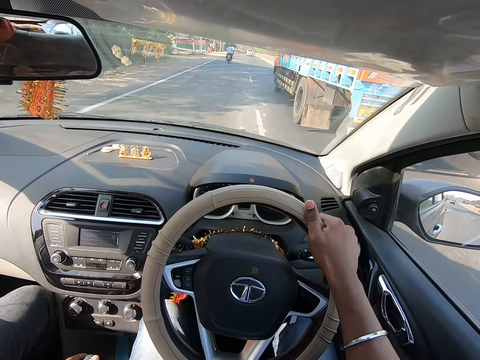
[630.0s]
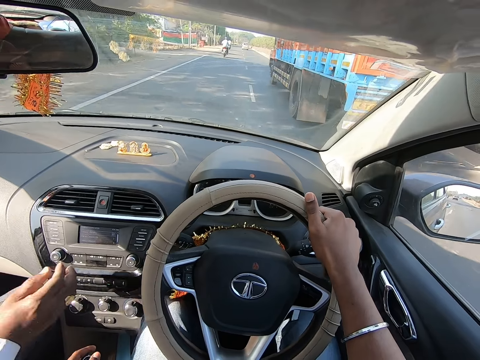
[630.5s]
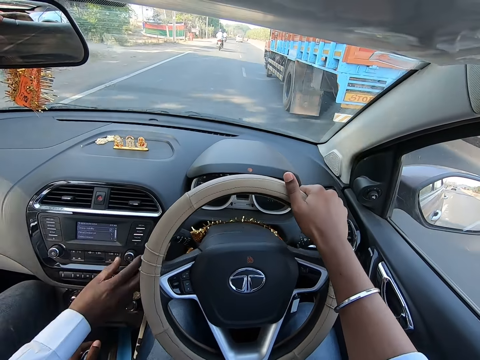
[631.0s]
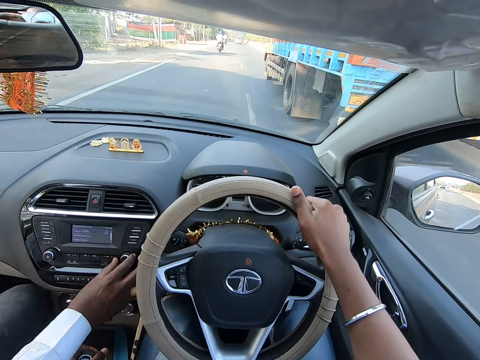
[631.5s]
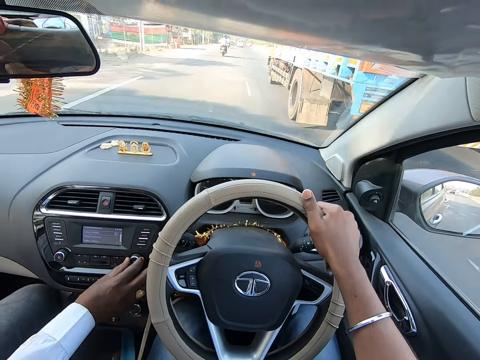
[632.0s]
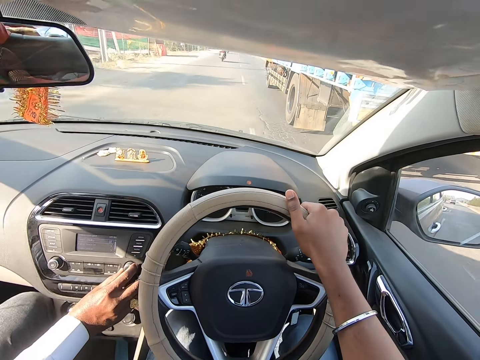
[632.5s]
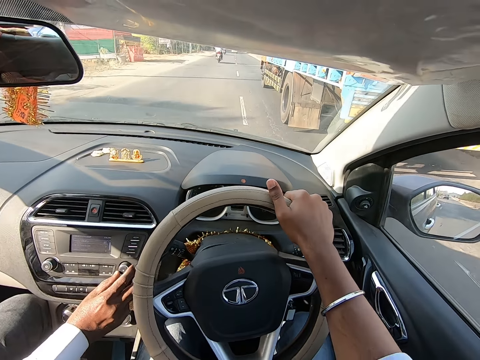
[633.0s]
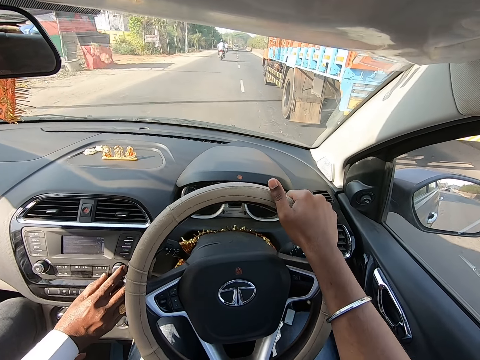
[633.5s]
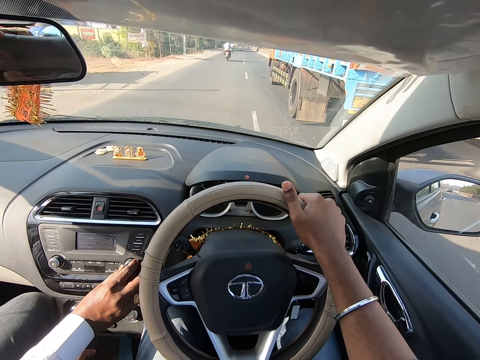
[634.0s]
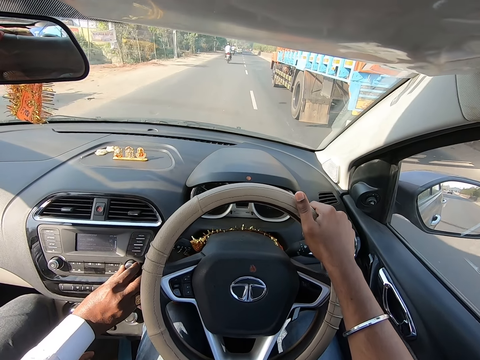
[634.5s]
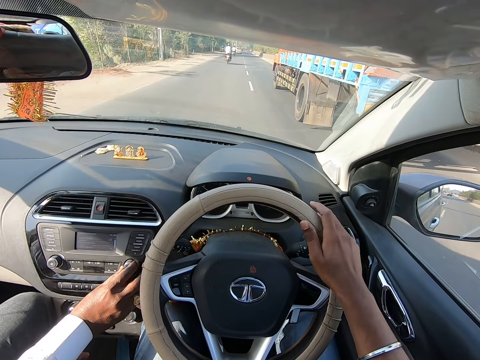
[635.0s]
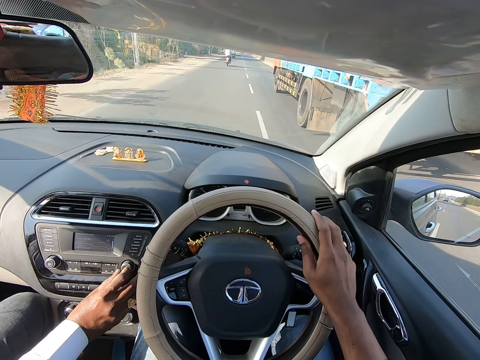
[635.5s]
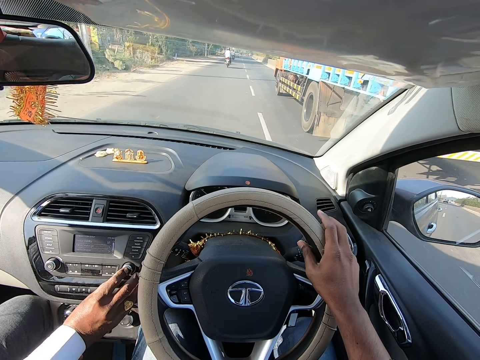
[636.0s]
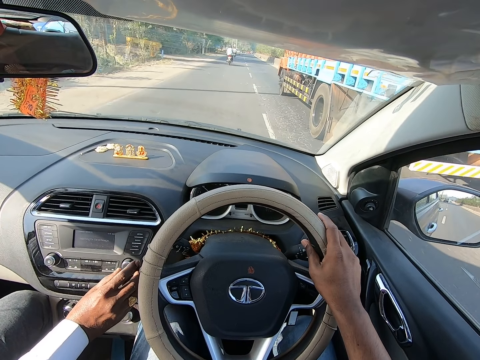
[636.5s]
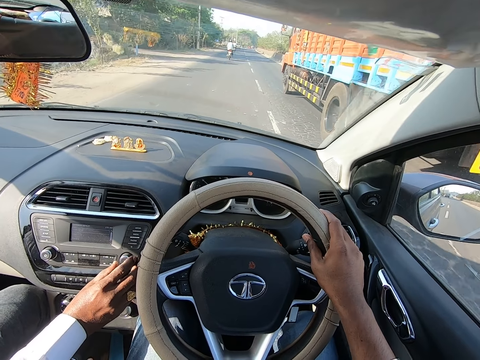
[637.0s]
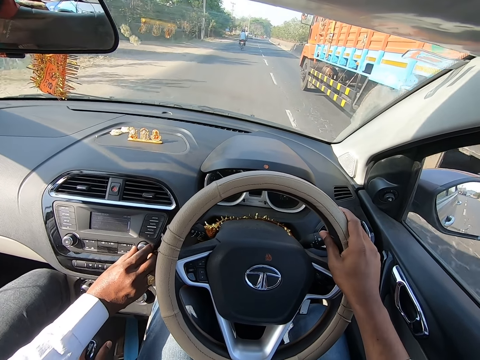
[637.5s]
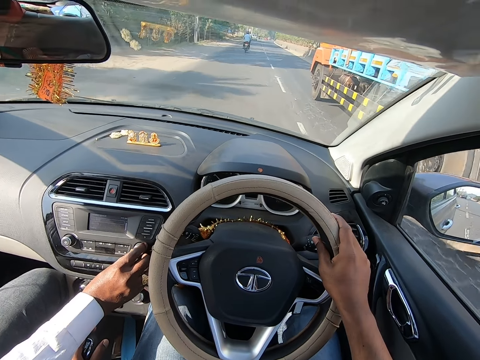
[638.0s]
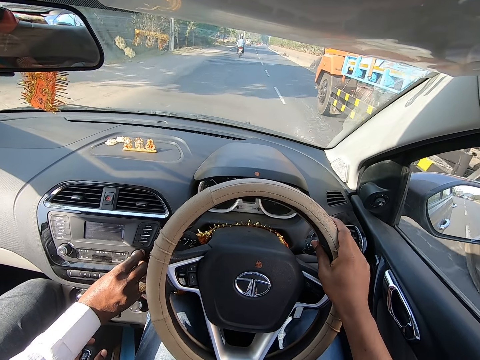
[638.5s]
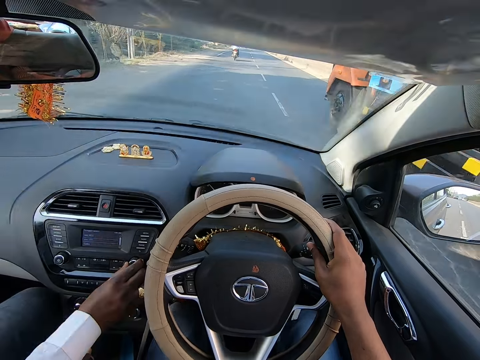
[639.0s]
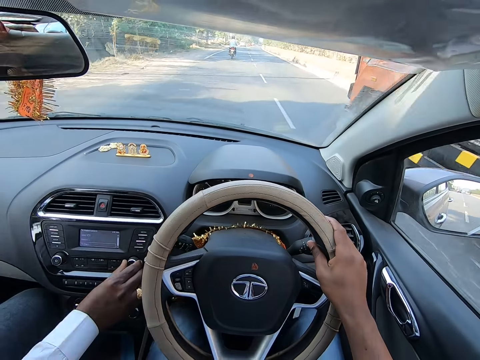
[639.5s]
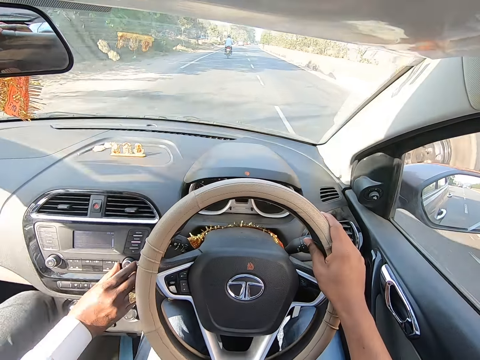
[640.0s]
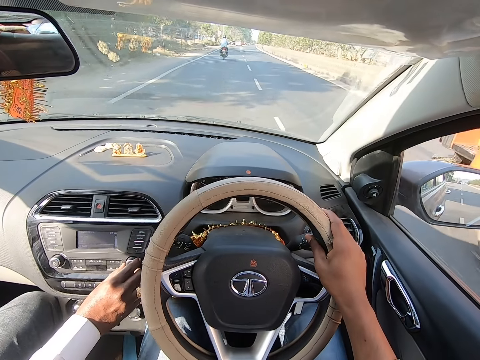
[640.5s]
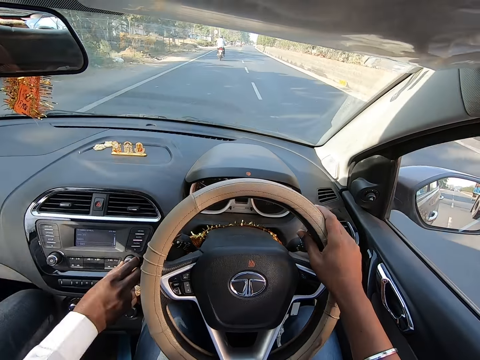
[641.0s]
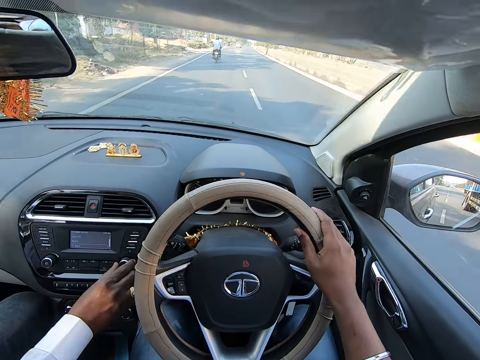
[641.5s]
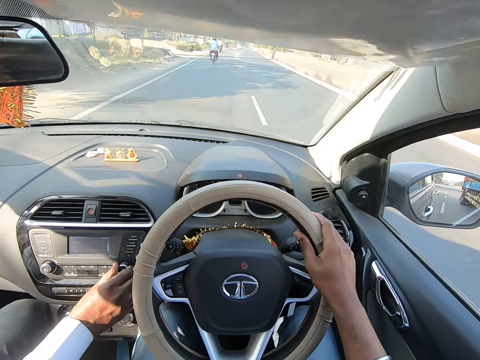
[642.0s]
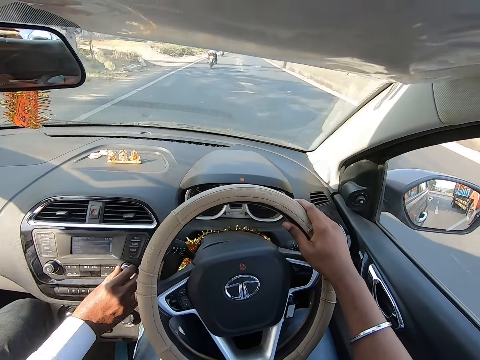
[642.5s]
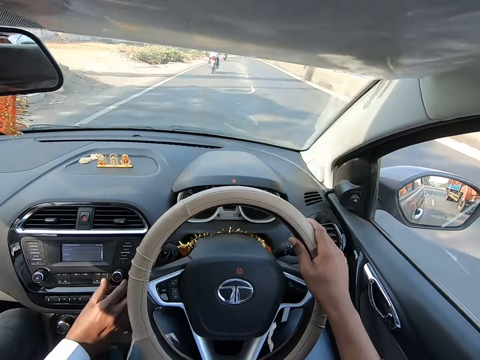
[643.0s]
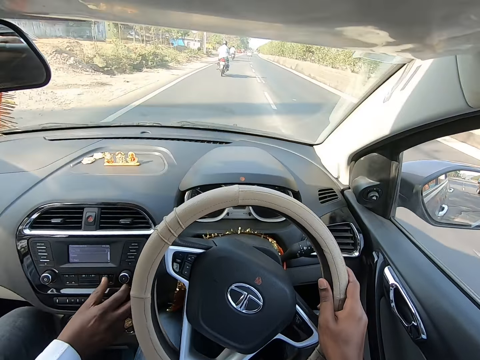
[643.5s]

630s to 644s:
A man operates the radio of the car. The camera wearer drives the car. They drive past an orange truck.

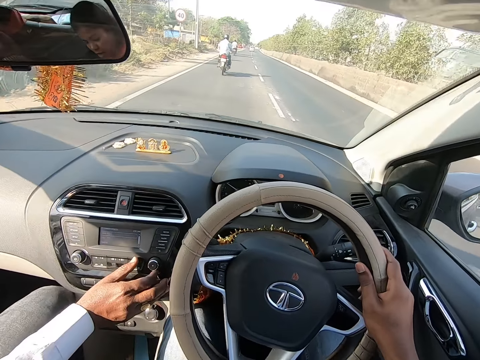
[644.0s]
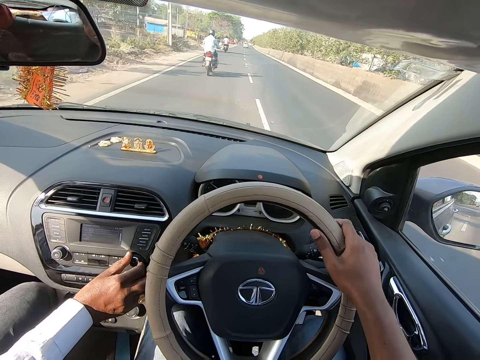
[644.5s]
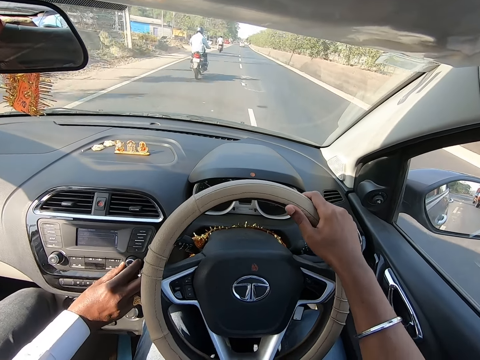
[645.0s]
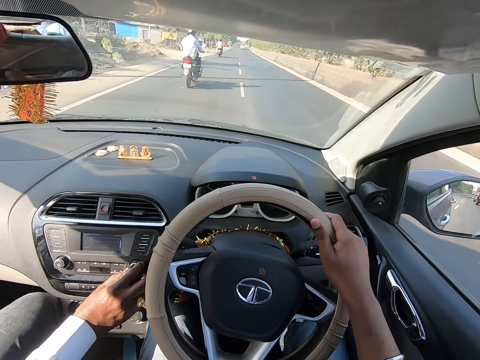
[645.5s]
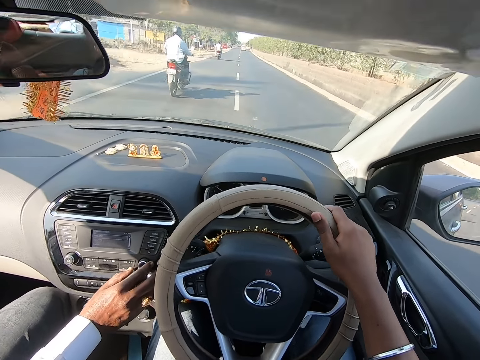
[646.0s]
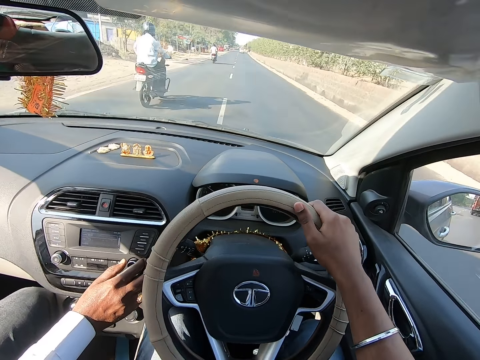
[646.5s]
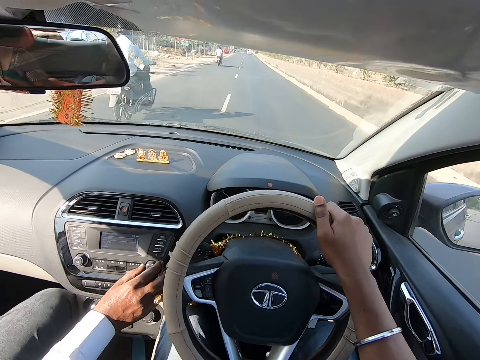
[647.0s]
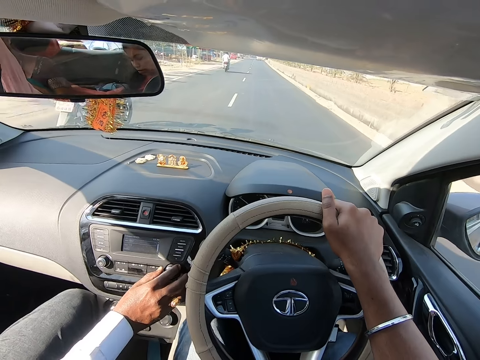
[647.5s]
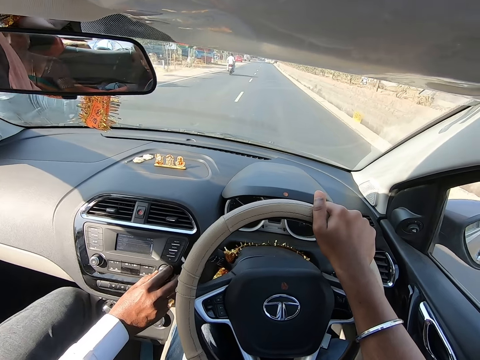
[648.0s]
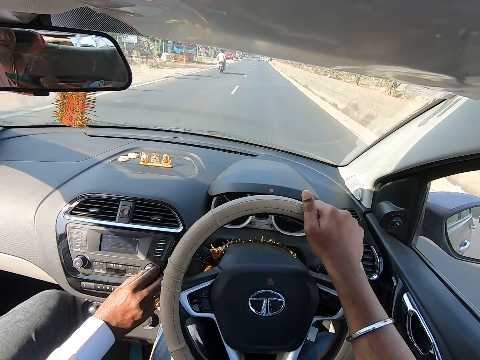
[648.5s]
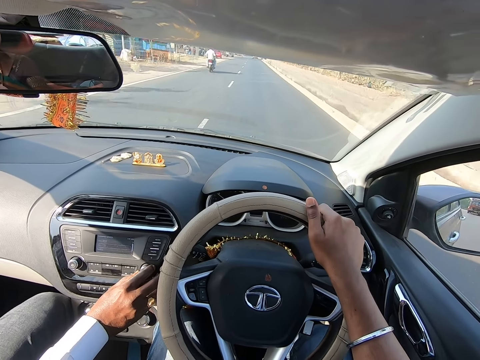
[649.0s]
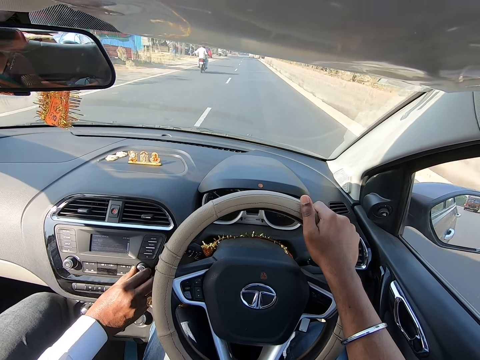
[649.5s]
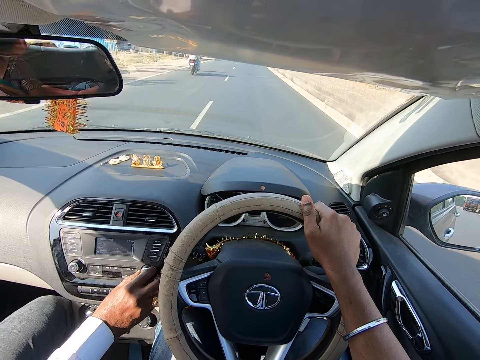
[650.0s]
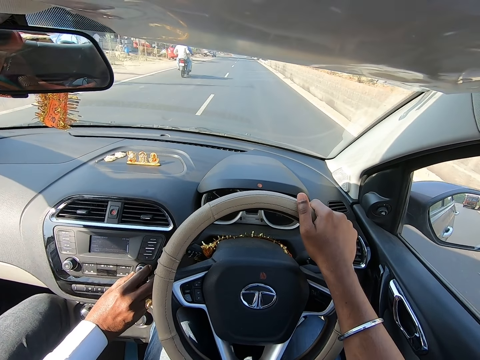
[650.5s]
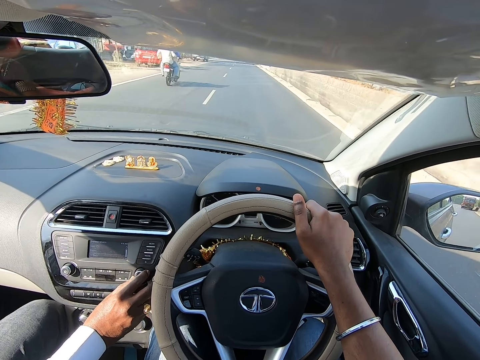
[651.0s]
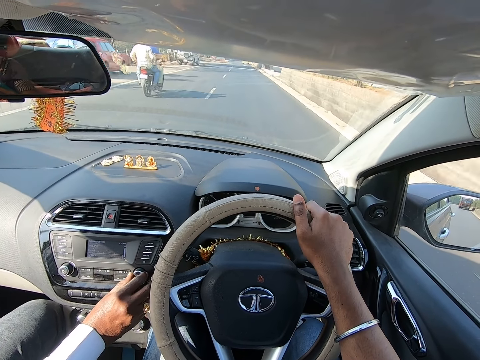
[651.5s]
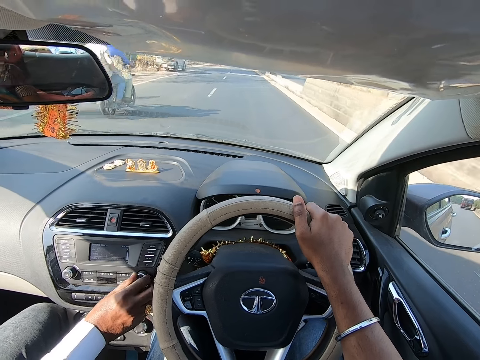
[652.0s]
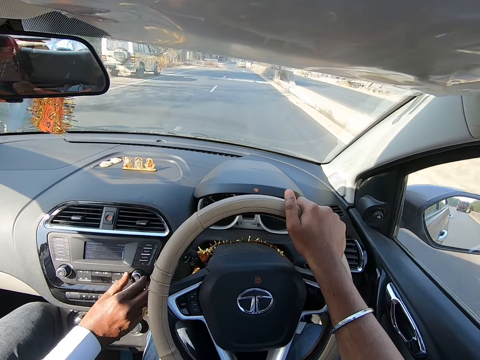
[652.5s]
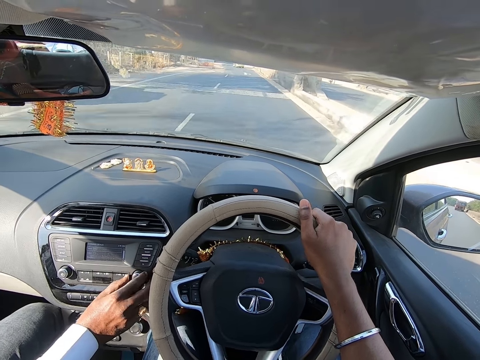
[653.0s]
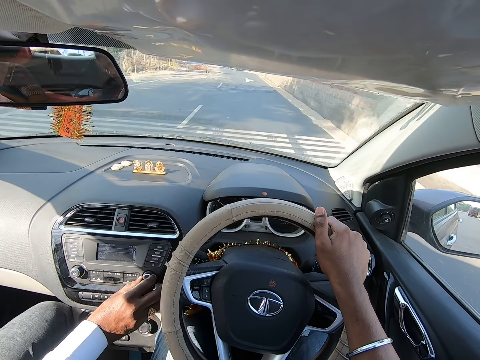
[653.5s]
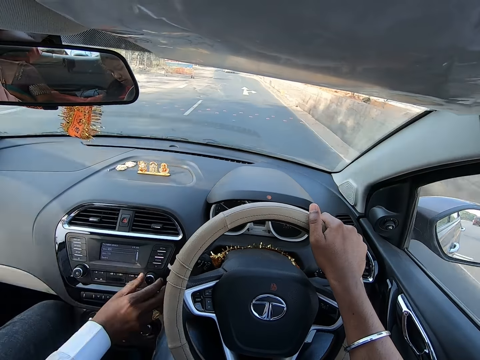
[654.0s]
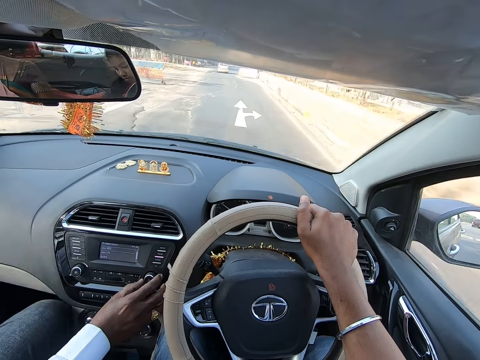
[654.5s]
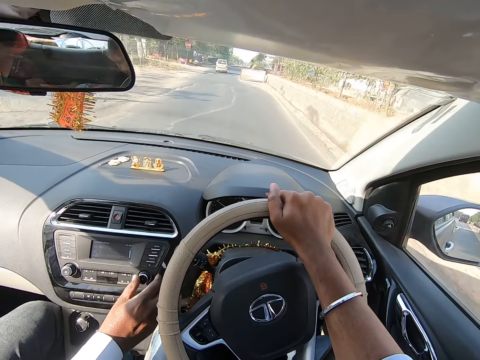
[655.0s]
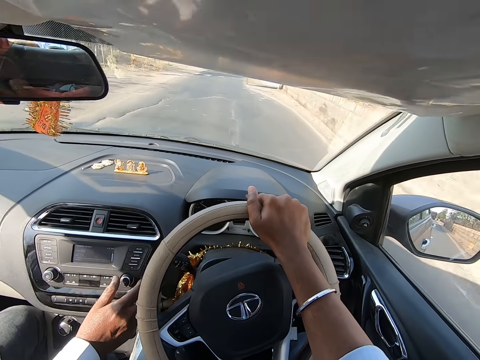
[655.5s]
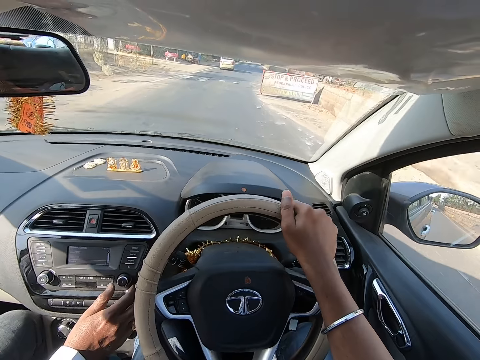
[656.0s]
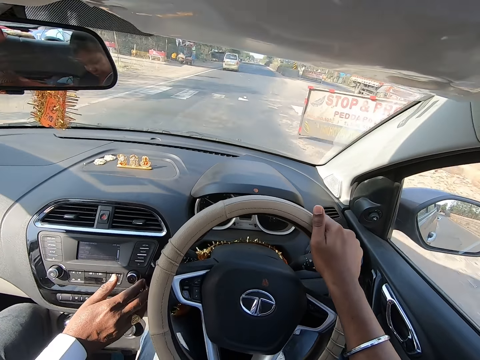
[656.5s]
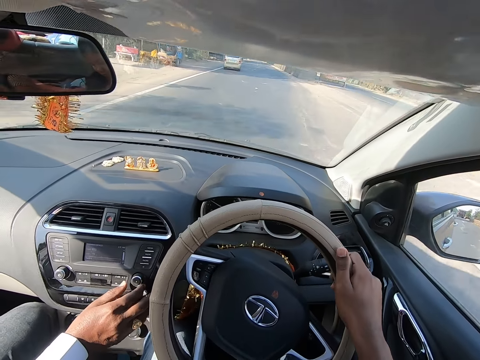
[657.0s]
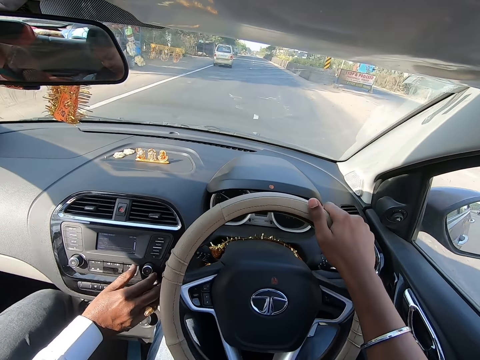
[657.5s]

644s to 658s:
The camera wearer drives past a motorcycle. They drive past a motorcycle again.
